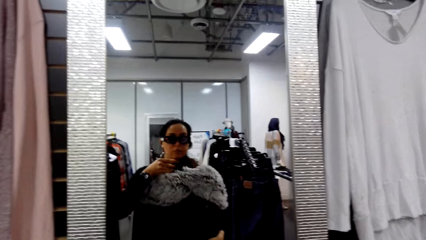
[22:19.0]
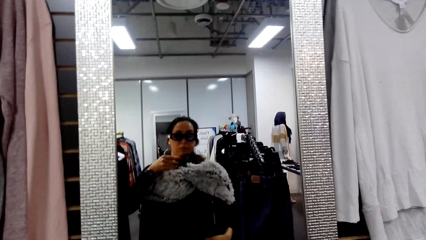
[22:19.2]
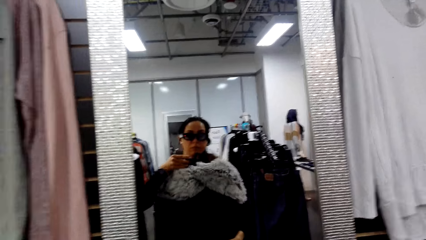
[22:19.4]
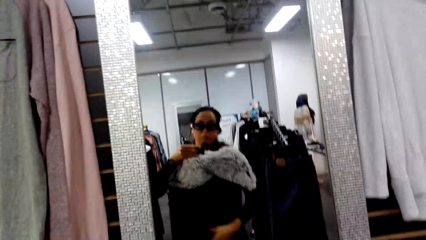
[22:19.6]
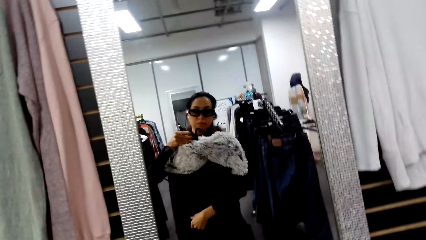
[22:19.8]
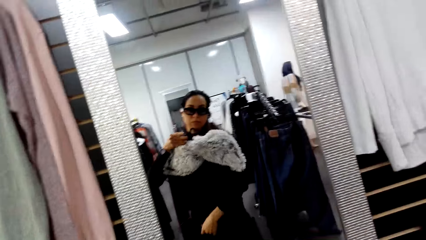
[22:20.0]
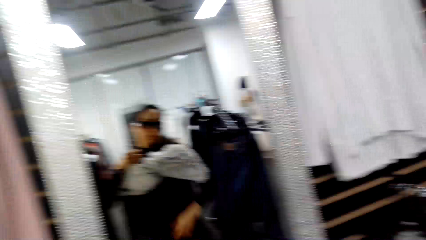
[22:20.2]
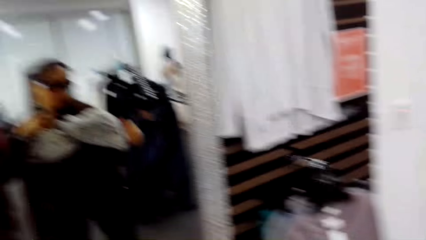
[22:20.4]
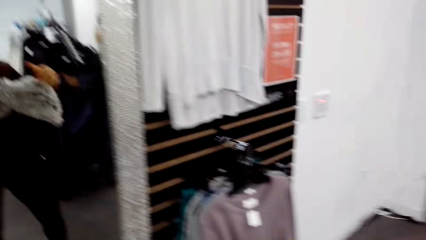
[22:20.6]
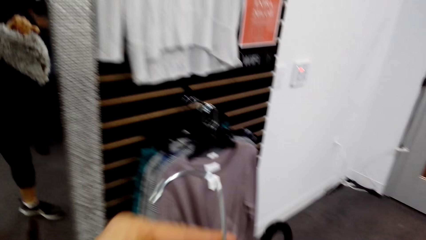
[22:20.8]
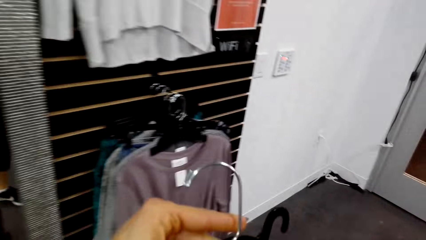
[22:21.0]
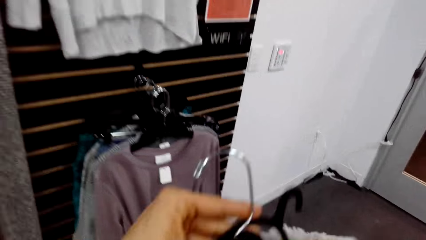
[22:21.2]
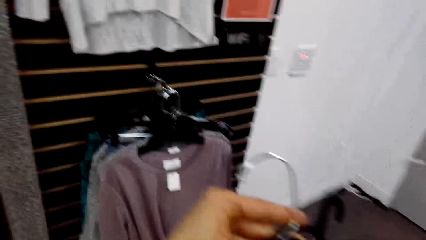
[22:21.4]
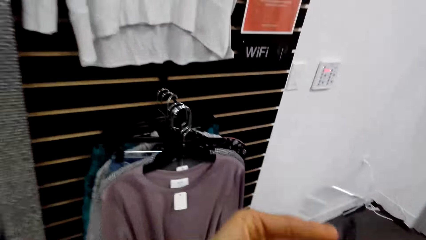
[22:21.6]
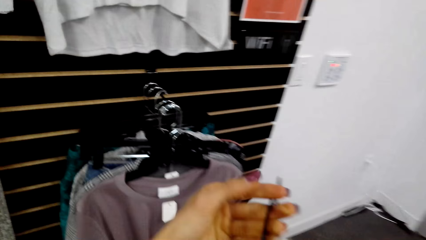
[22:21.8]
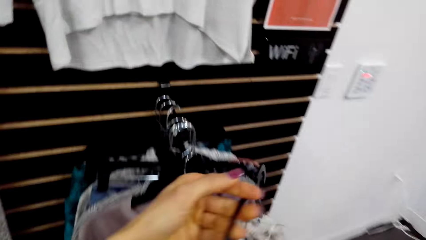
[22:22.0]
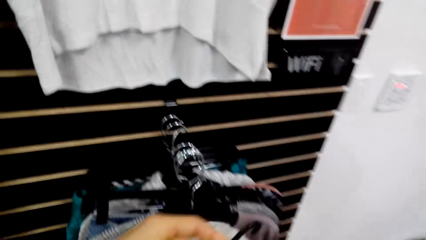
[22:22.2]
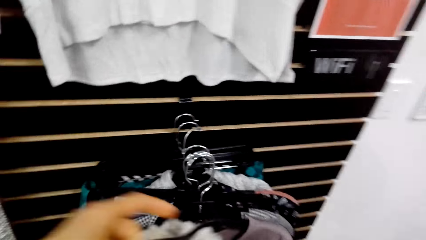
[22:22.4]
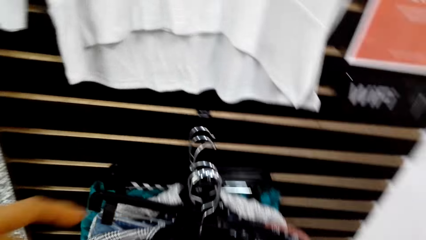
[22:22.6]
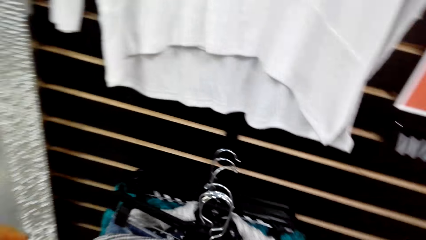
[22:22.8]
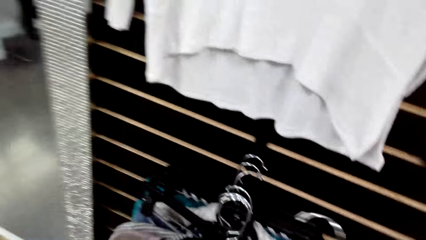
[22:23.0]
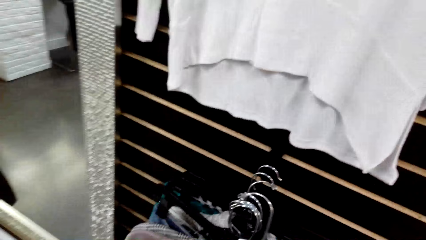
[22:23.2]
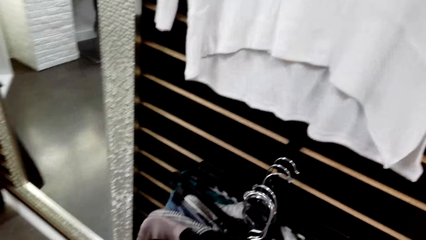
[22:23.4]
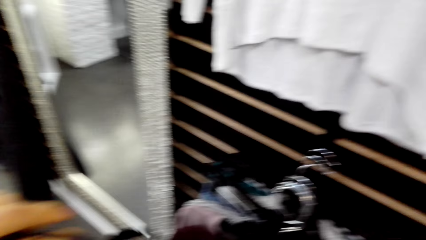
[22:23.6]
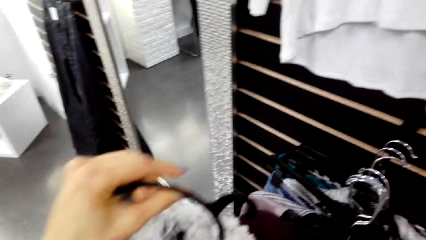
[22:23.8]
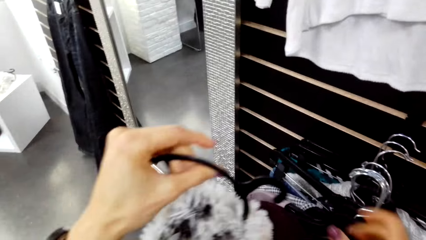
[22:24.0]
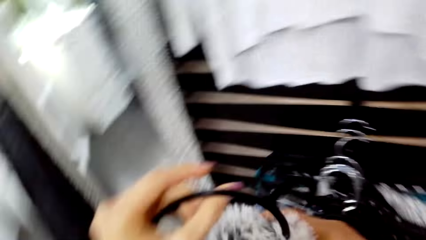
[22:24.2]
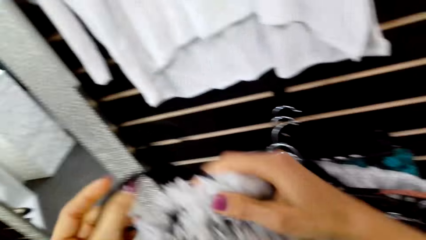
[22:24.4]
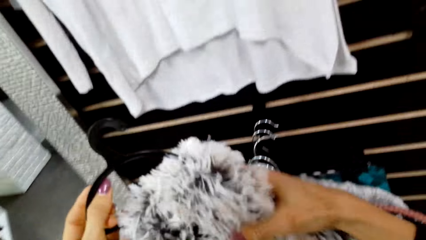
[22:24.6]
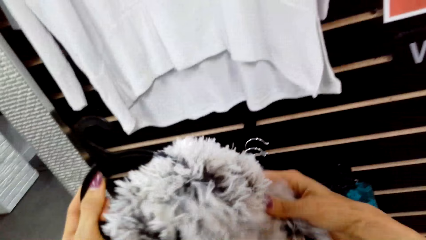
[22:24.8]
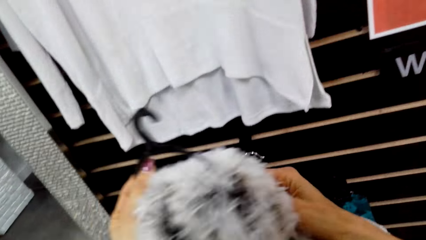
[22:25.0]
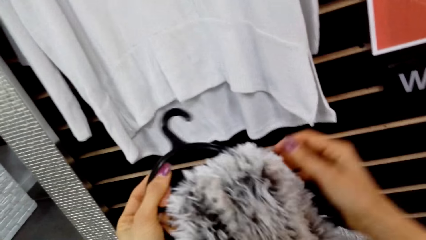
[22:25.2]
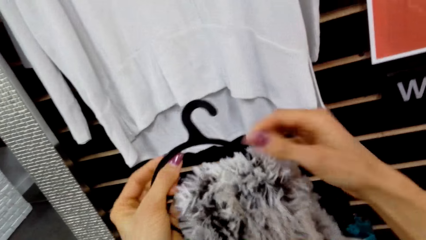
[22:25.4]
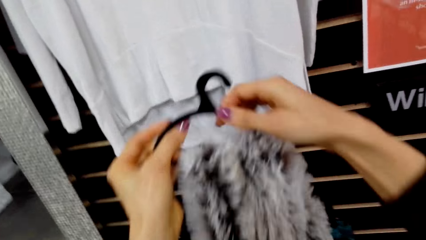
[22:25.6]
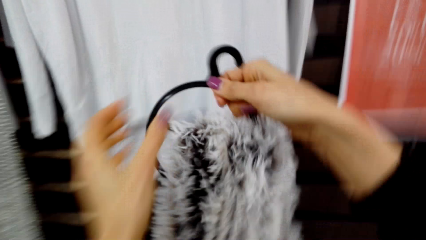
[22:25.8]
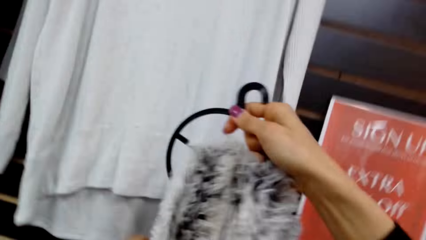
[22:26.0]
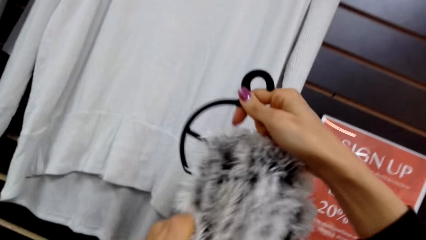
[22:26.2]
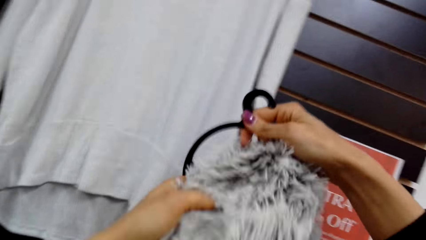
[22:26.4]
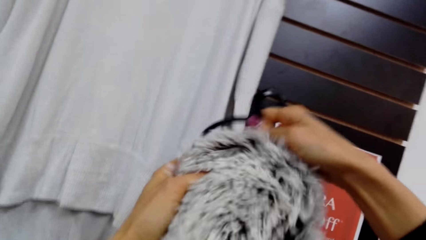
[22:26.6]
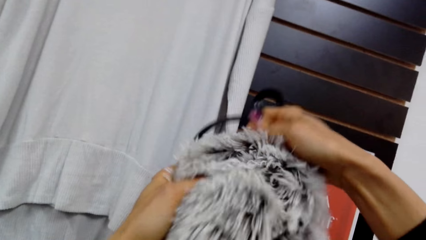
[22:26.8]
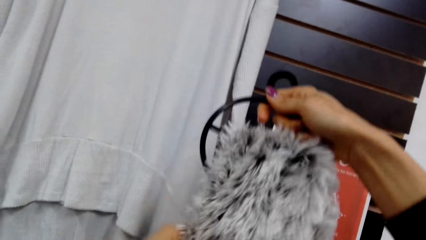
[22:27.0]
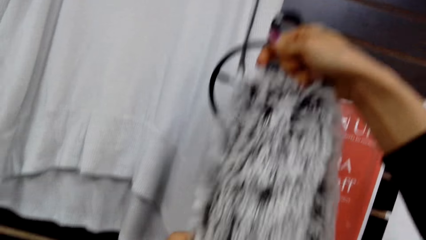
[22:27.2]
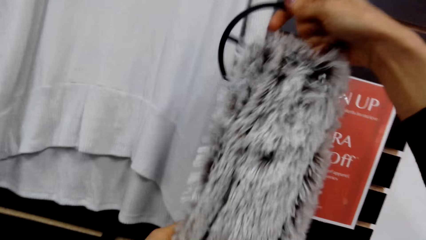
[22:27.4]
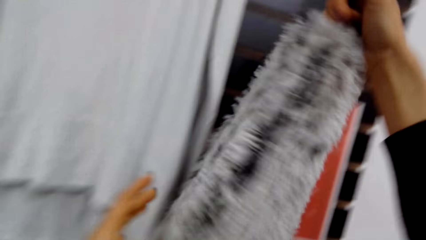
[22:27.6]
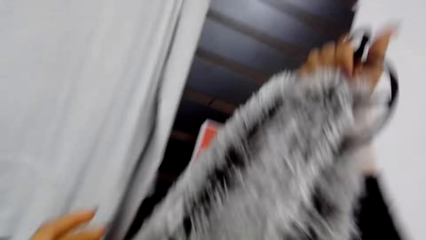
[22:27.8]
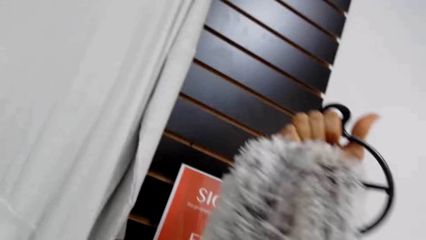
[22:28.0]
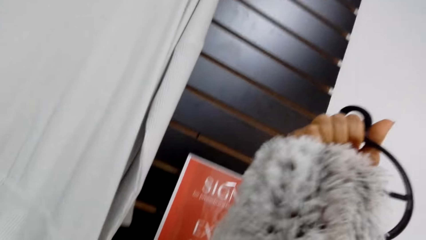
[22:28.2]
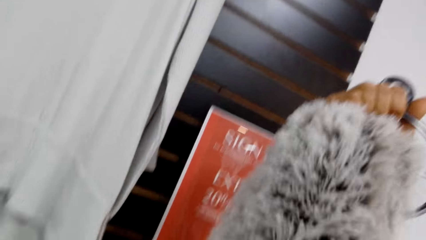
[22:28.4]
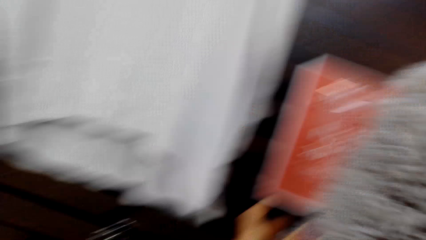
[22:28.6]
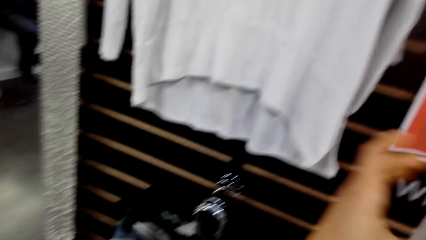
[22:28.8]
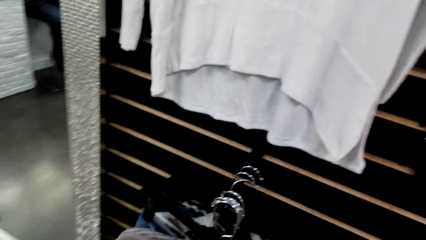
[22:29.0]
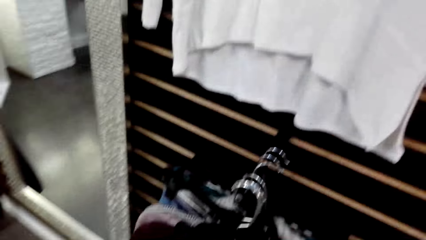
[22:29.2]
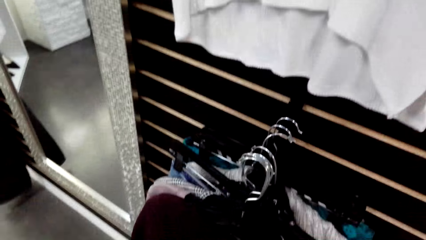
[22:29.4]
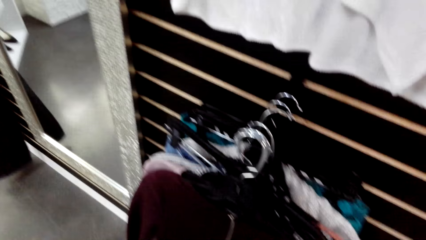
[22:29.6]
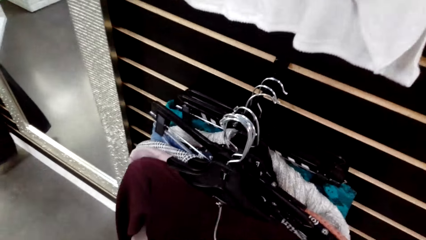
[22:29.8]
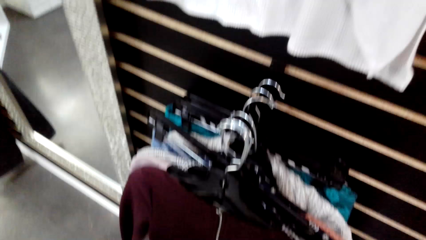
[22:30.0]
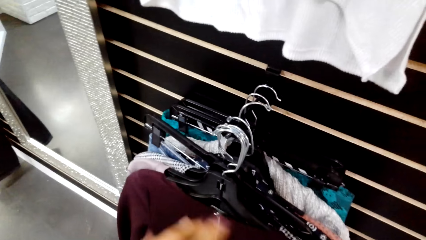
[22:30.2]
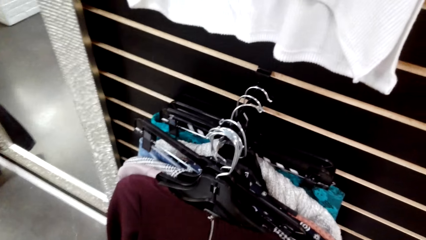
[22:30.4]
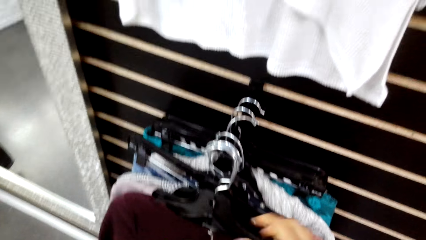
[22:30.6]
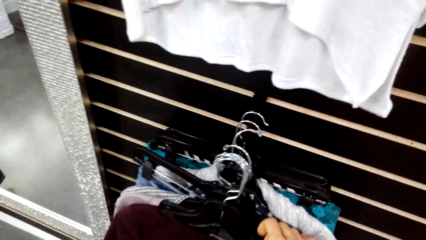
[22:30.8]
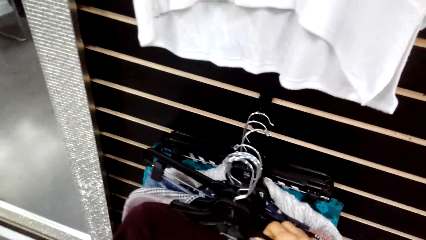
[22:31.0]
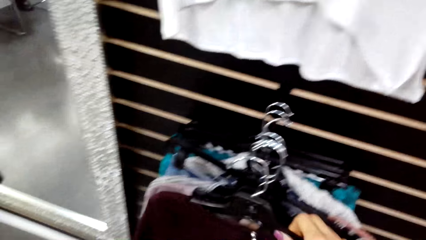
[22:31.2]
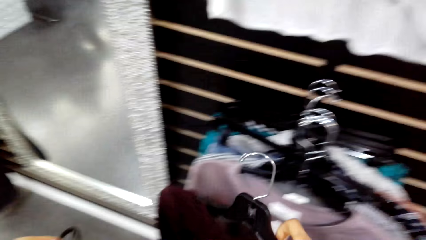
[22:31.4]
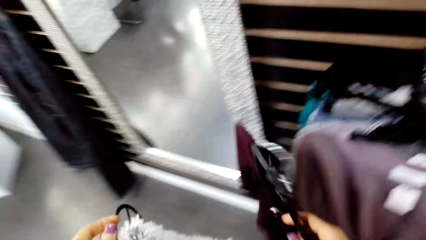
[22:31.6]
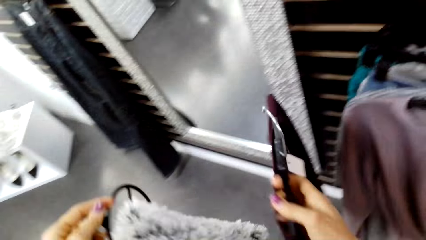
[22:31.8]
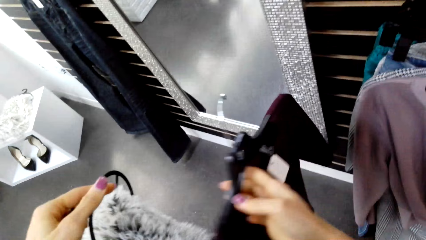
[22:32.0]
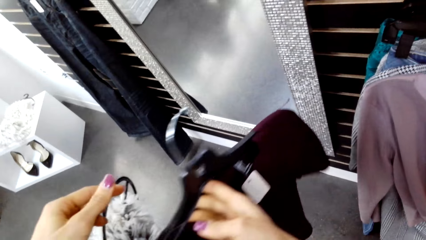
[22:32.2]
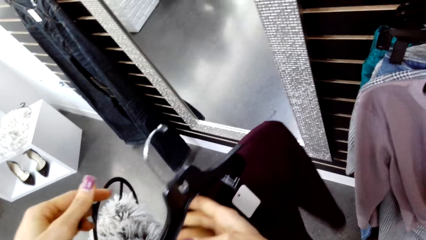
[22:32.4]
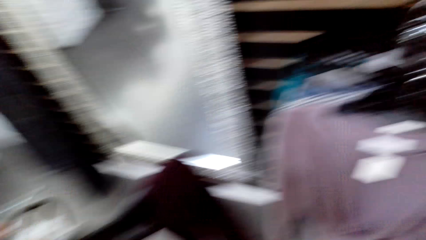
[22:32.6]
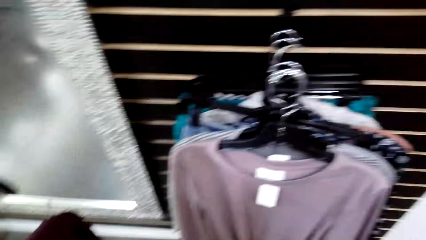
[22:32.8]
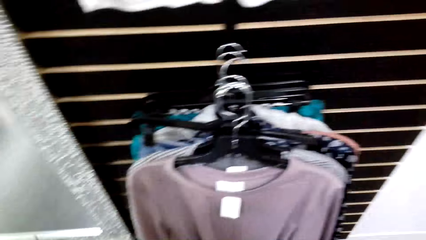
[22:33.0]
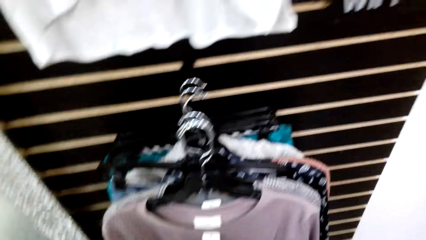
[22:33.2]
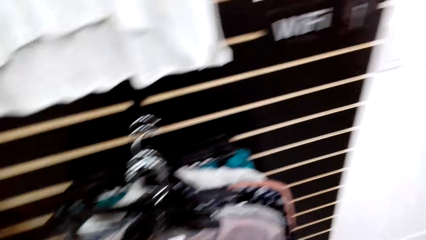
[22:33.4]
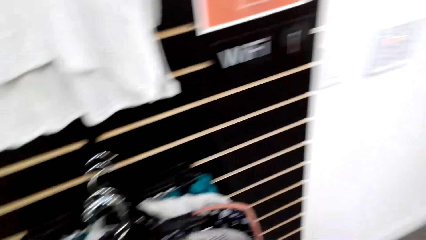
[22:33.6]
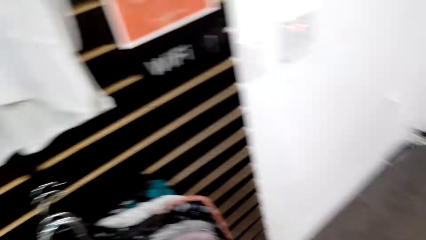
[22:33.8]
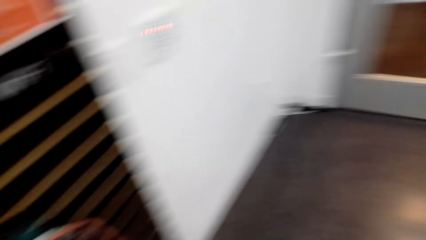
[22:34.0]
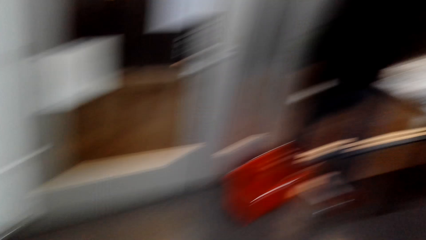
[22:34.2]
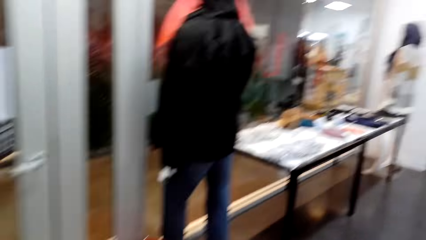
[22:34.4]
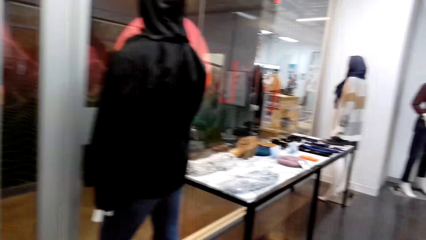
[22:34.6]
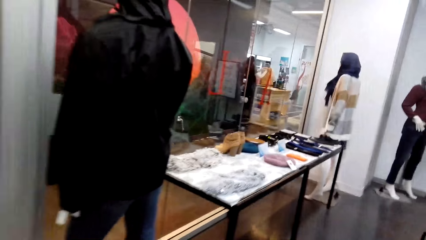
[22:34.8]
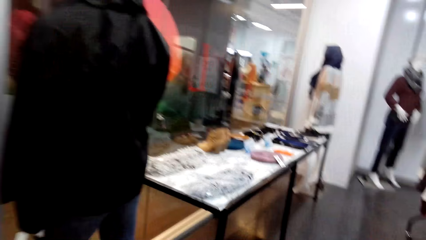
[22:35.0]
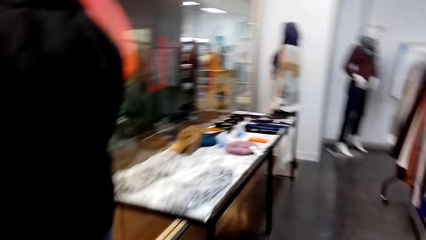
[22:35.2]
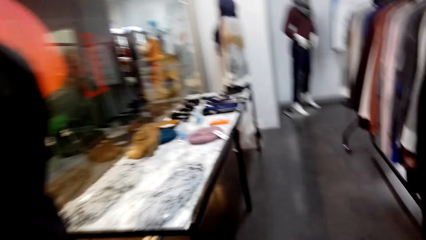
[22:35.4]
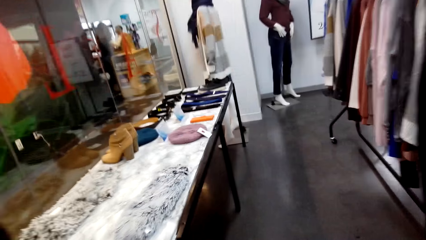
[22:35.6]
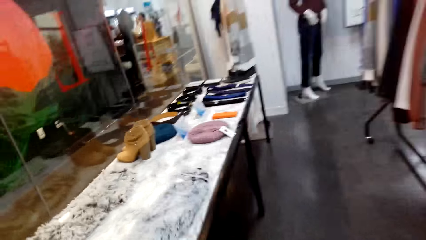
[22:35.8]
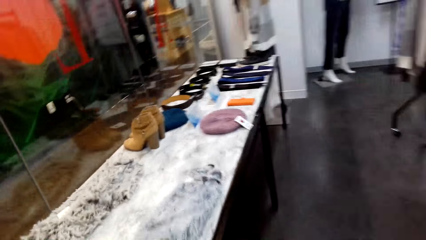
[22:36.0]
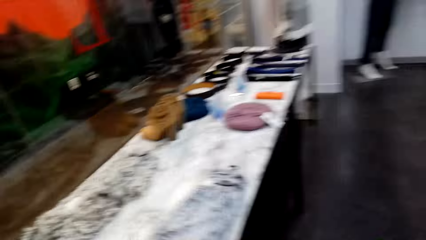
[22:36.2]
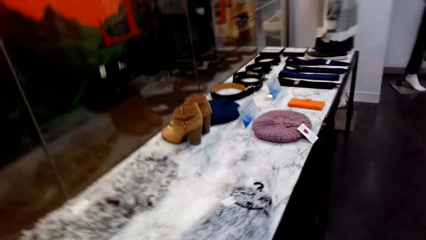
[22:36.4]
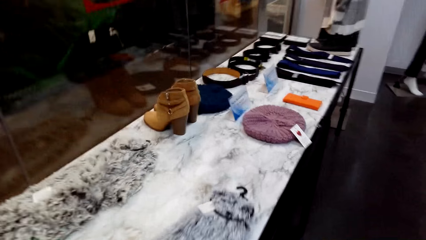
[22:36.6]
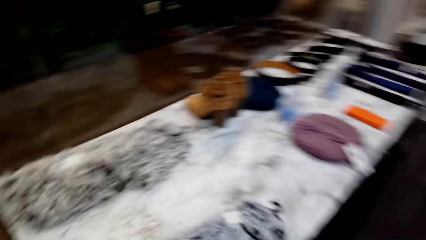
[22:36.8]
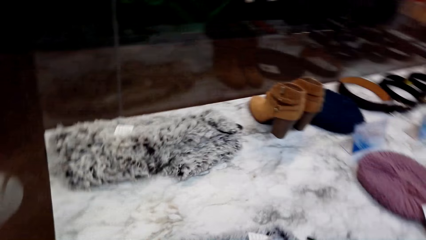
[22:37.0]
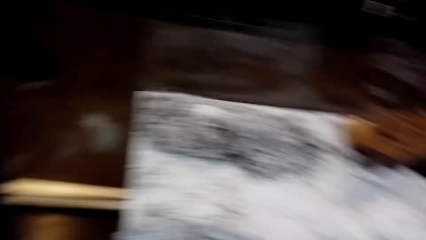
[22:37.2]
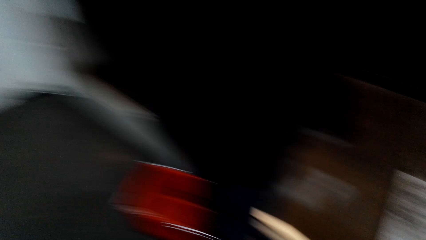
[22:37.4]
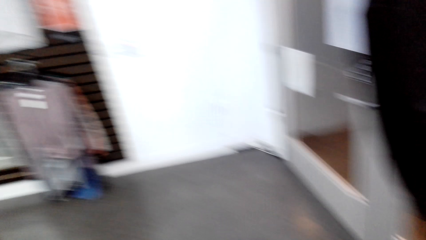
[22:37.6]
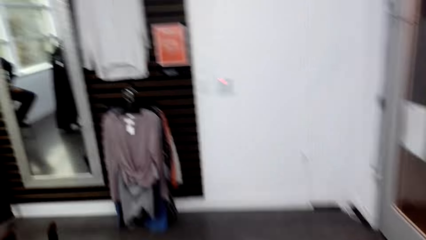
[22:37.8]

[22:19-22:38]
The camera wearer steps. They hang the cloth on the display rack. They touch the cloth on the hanger. They look at the scarf. They pick the cloth from the display rack. They walk in the supermarket.
